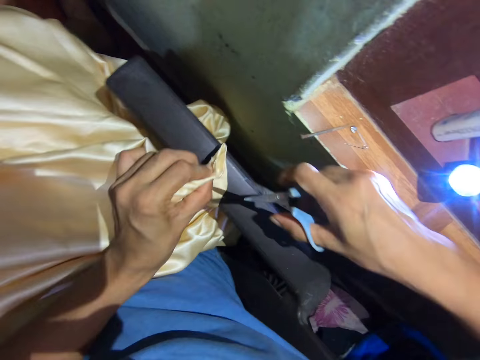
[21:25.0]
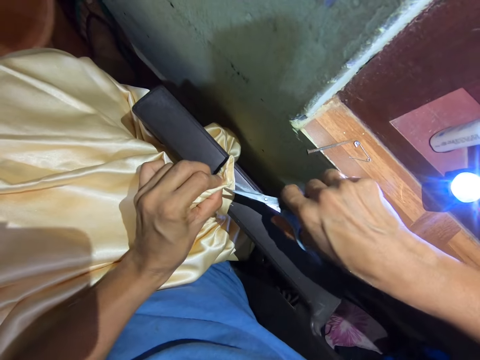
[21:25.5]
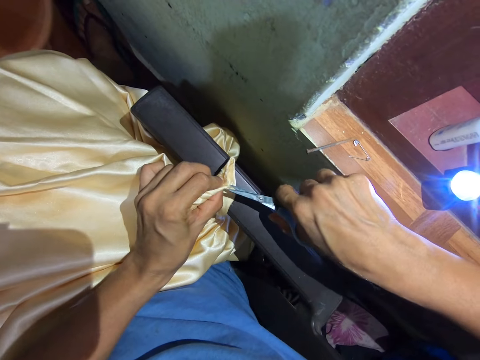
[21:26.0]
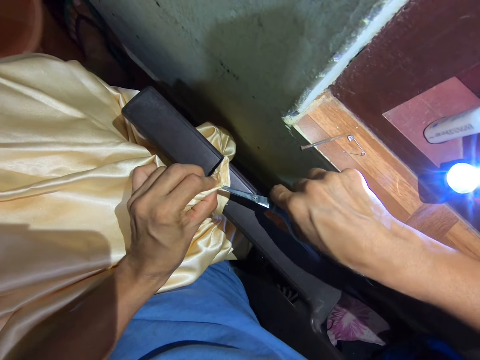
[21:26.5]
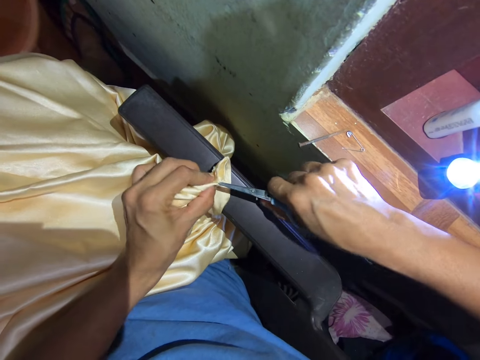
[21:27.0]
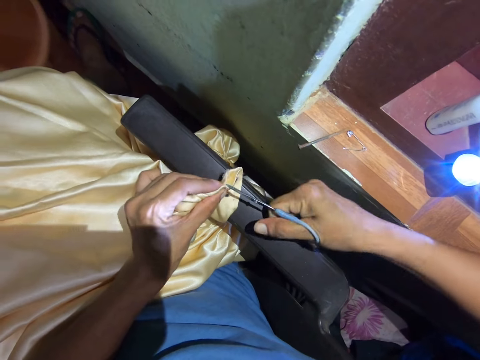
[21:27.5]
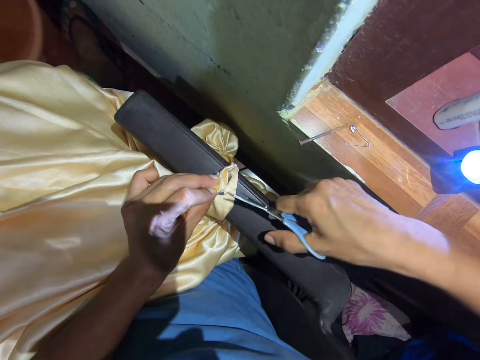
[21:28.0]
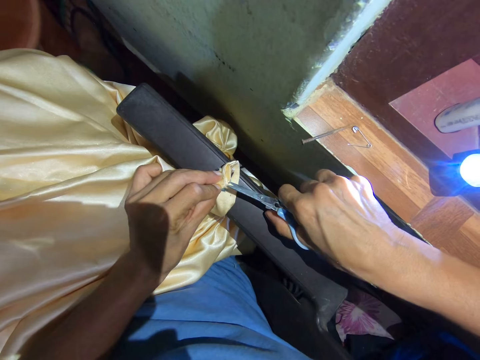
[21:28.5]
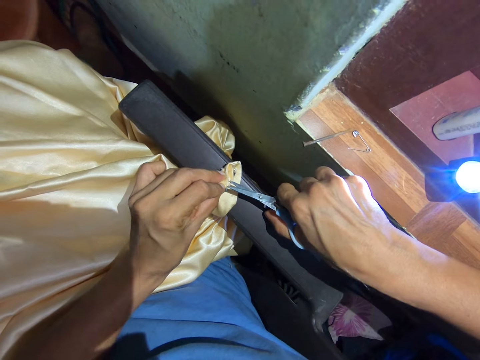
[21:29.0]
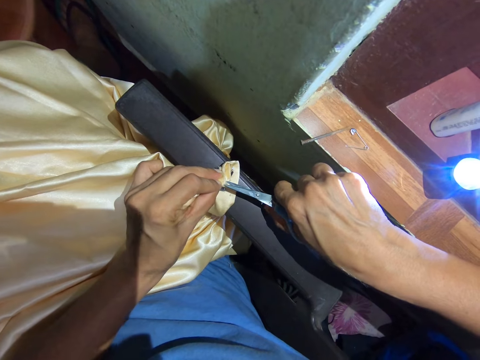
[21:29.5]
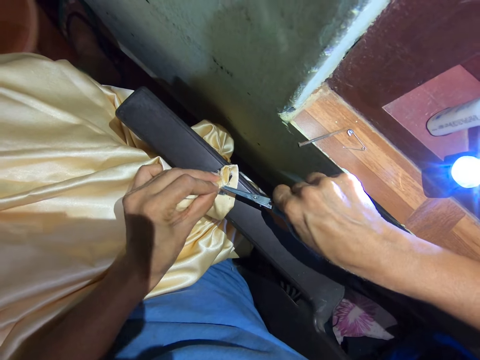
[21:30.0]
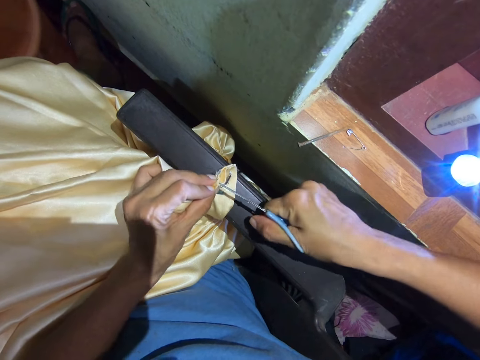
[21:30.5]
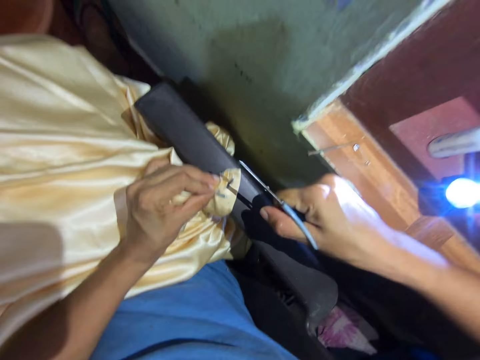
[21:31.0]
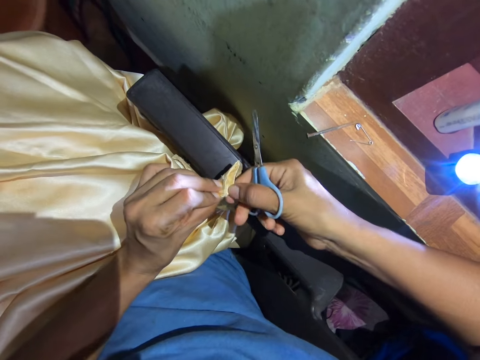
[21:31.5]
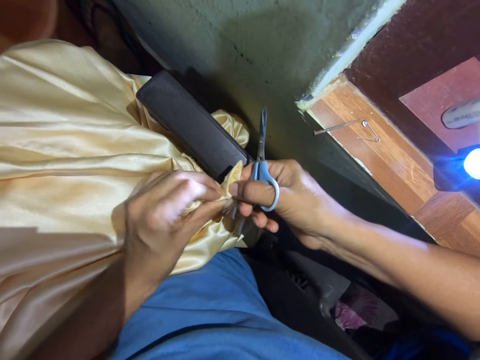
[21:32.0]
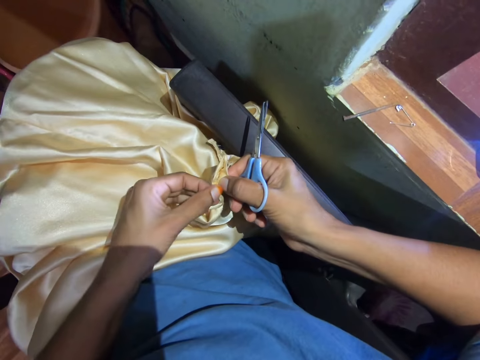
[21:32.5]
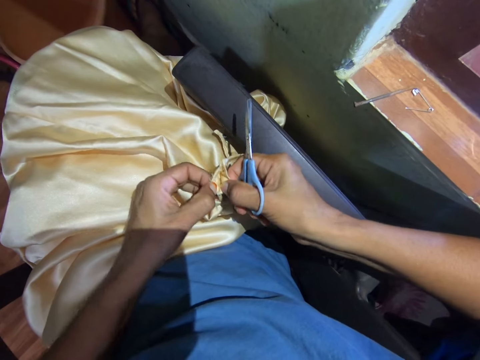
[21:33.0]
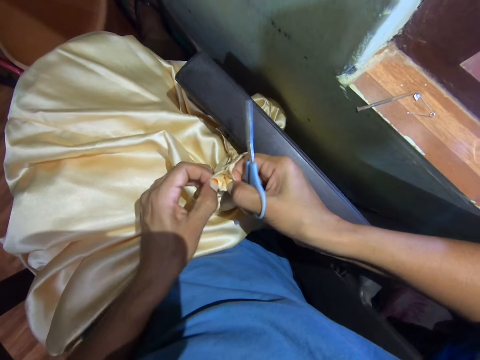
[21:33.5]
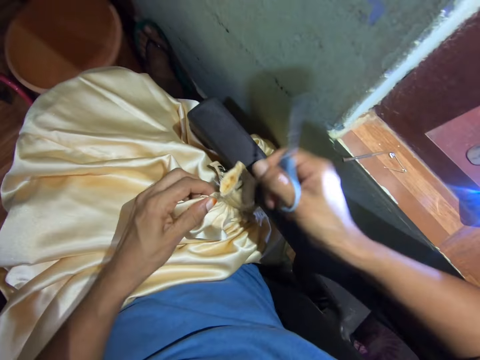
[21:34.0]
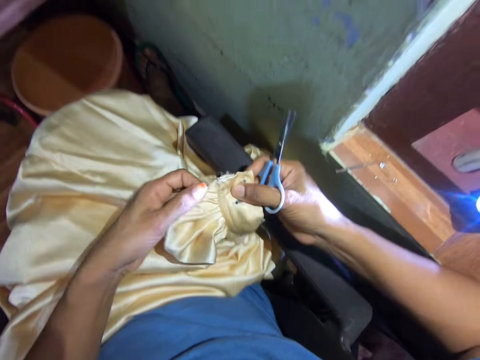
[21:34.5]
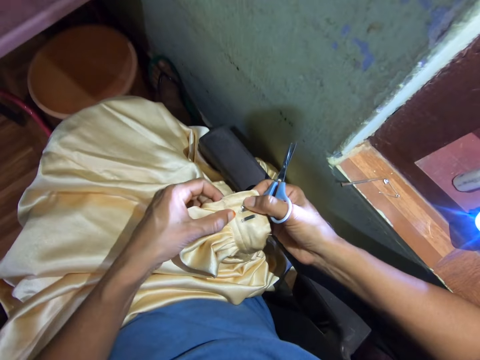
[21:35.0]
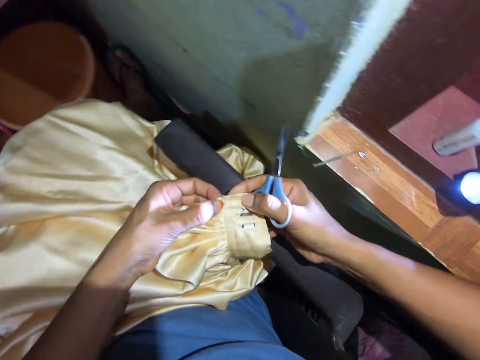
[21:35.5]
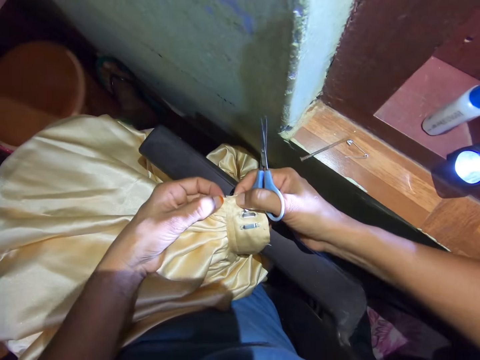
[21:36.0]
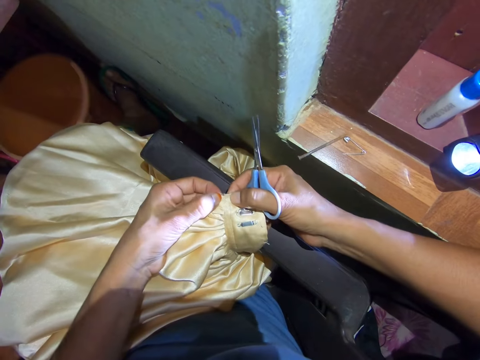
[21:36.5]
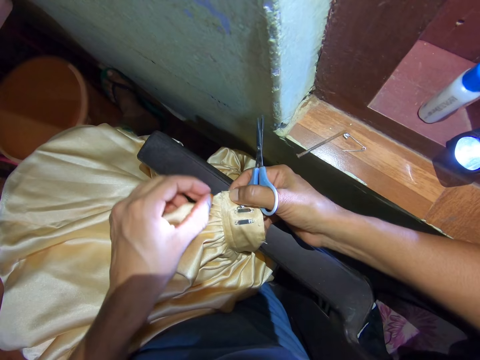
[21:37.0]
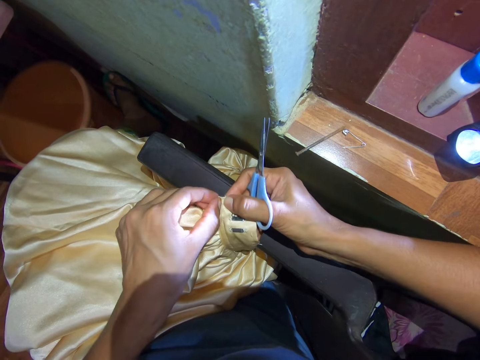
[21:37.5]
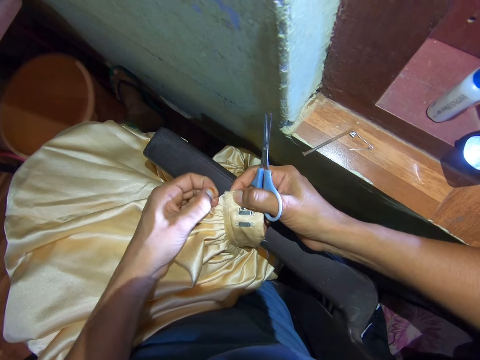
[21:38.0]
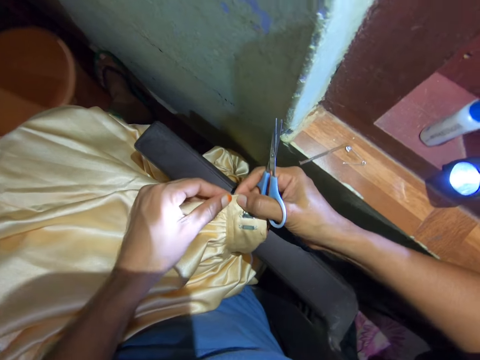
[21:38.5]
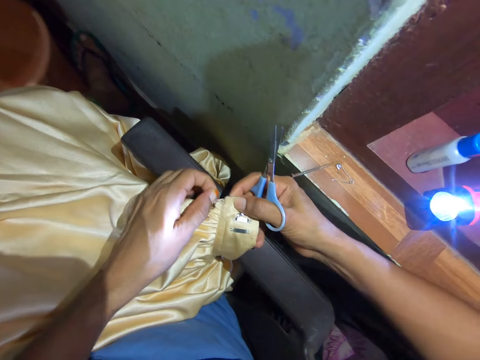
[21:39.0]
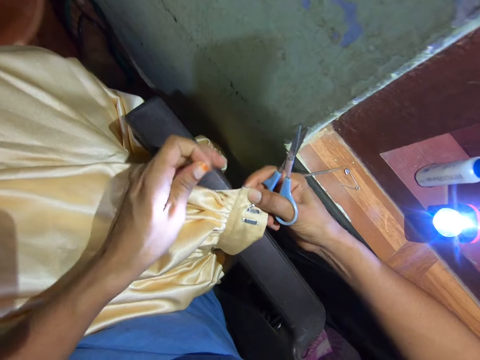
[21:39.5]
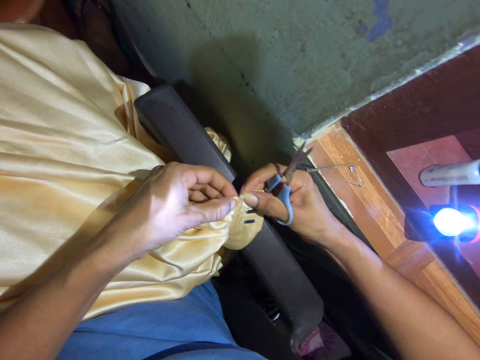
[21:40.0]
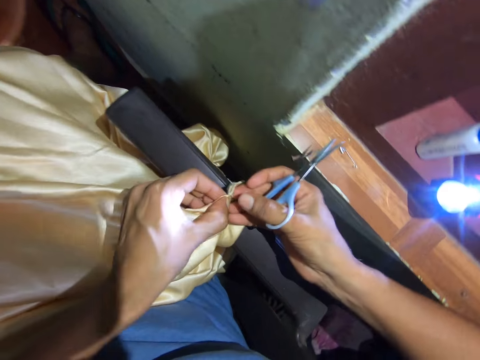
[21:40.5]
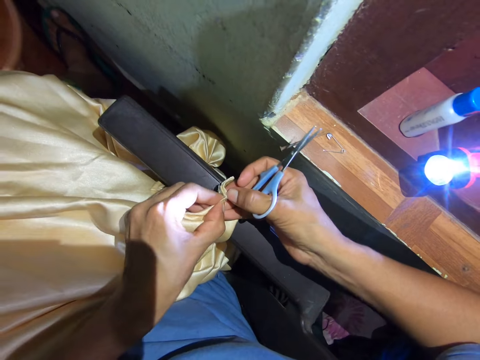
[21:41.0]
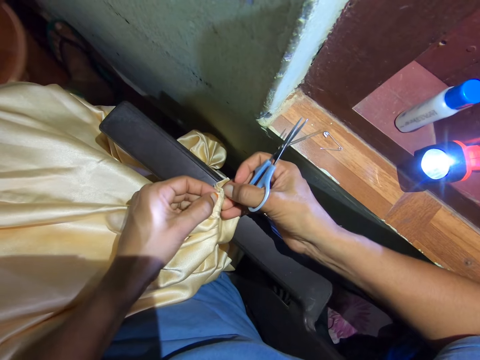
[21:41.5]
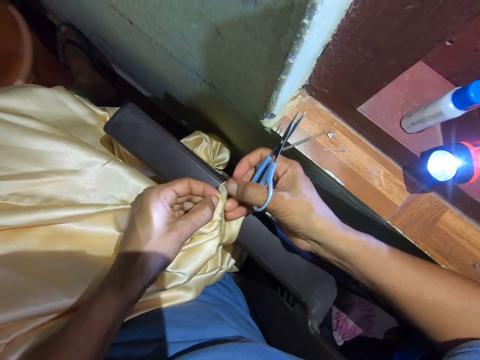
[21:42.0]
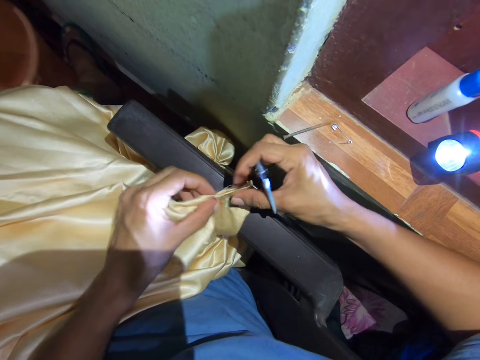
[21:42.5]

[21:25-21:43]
The camera wearer cuts the piece of cloth. She adjusts the fabric with her hands.

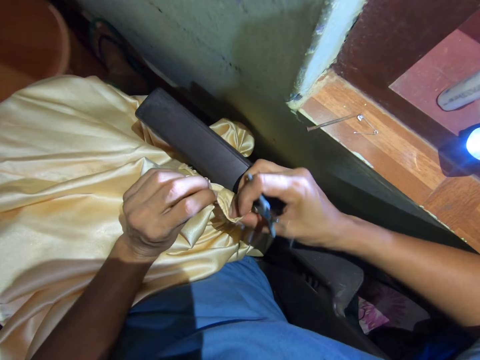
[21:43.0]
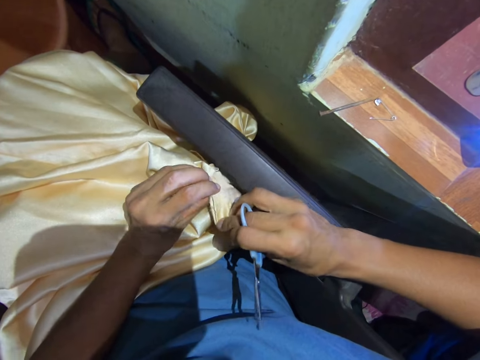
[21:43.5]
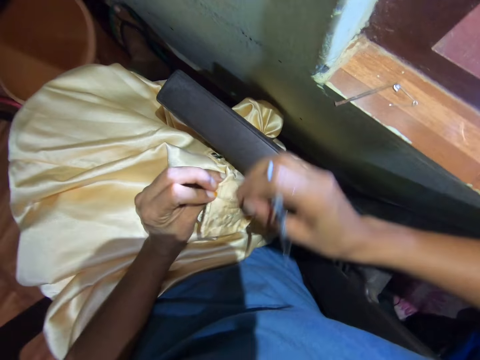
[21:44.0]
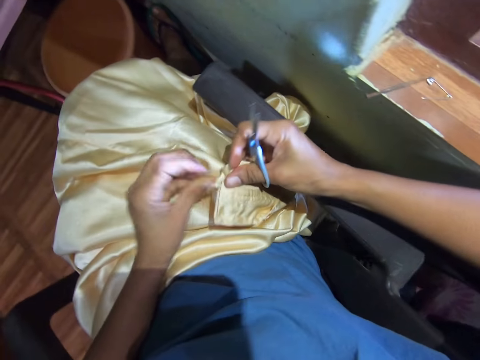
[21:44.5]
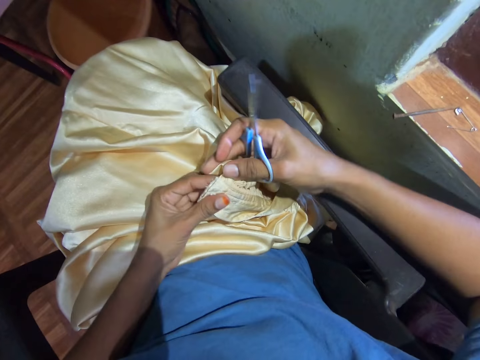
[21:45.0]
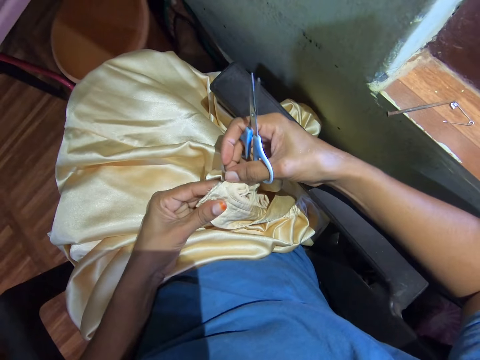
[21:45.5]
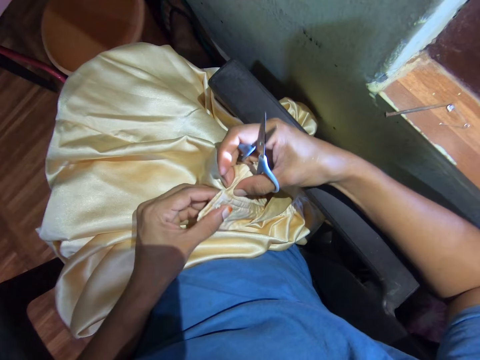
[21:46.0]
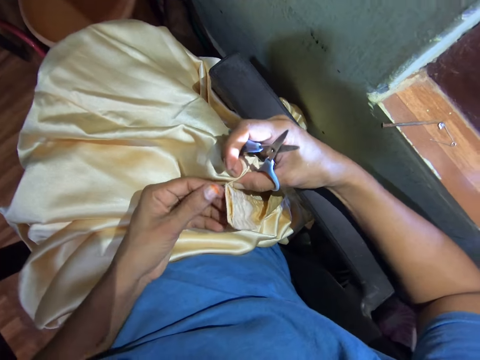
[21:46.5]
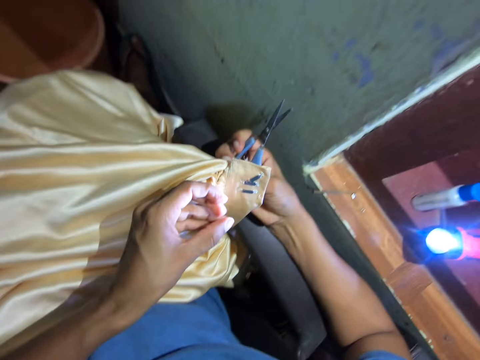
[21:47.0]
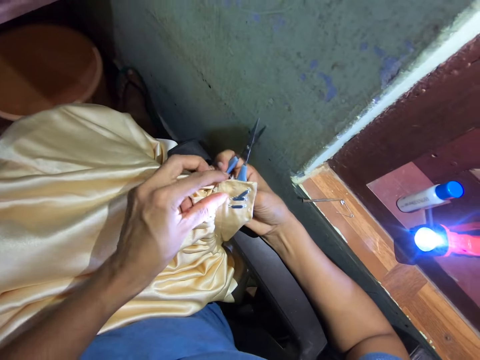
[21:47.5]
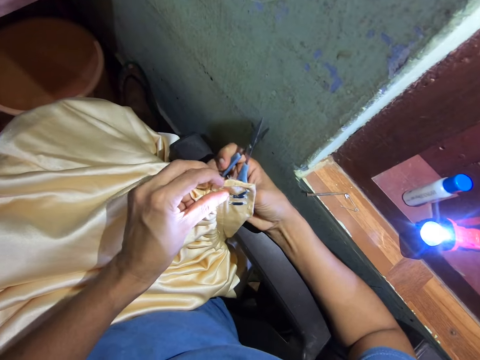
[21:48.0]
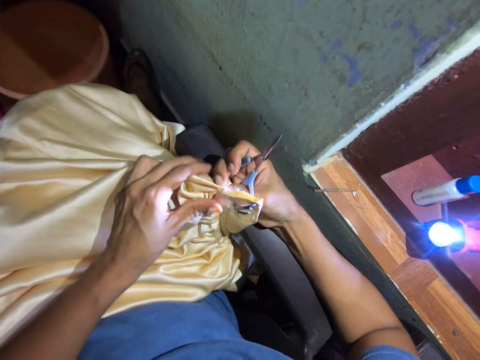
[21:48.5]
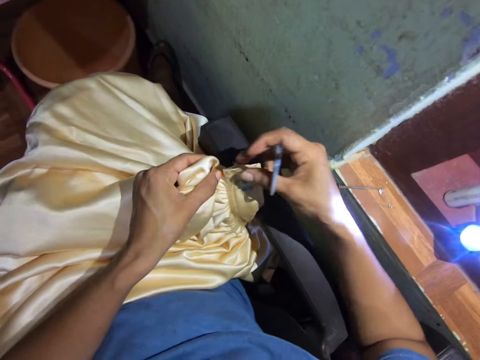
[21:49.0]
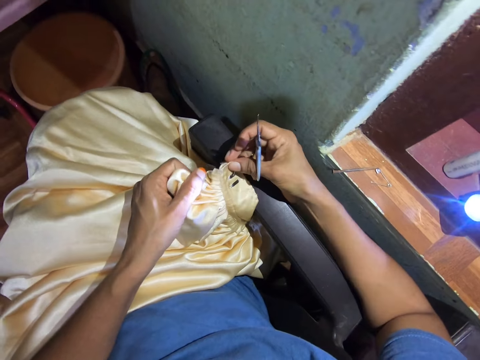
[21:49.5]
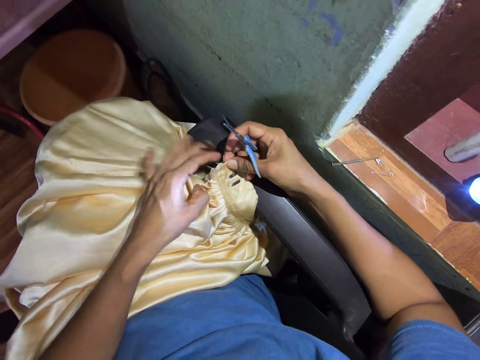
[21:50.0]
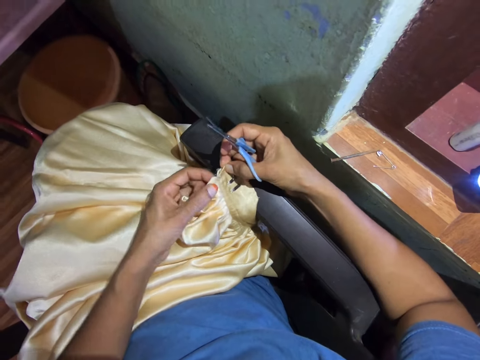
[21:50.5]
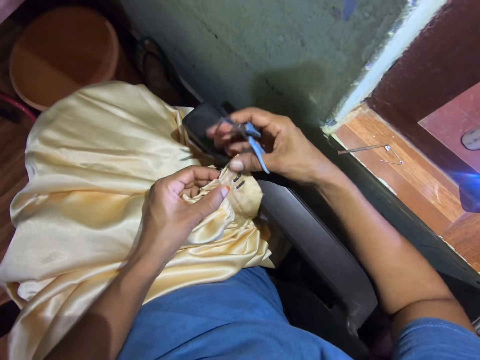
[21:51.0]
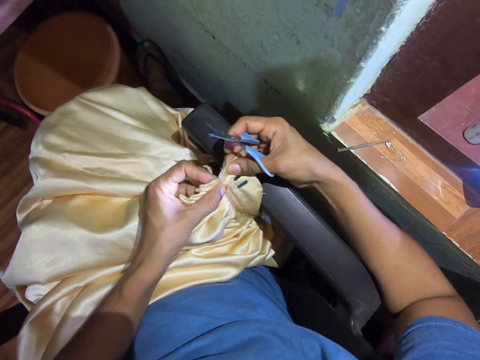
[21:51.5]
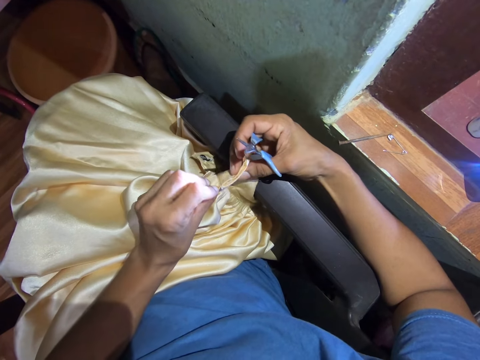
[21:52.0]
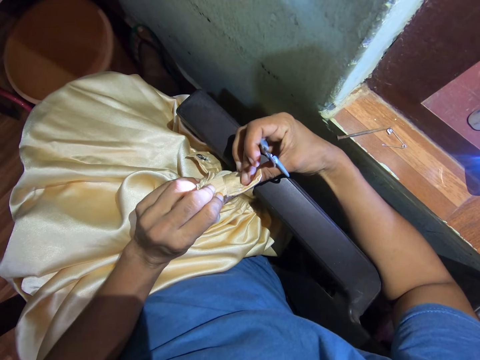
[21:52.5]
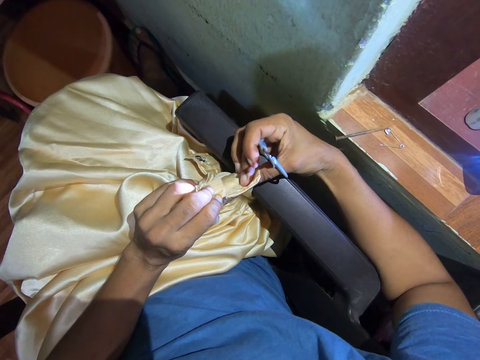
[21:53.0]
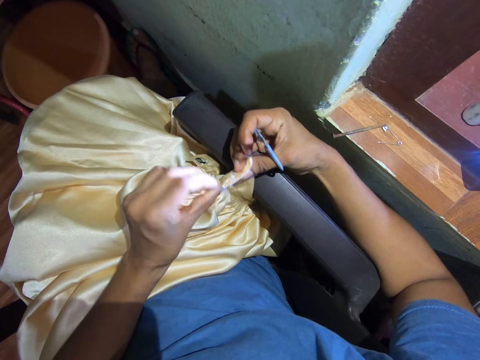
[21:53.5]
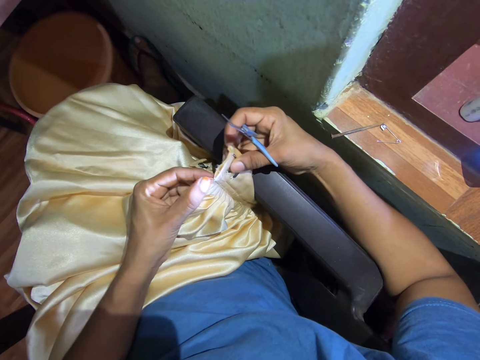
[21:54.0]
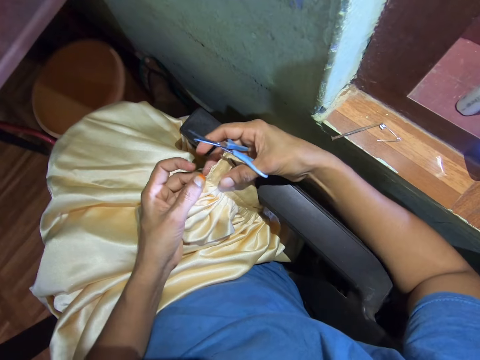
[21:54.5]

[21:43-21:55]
The camera wearer looks at the piece of cloth.
